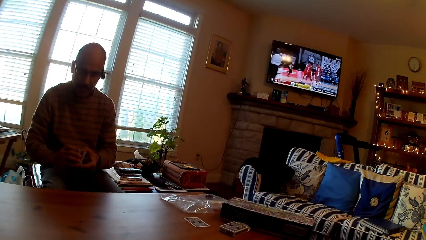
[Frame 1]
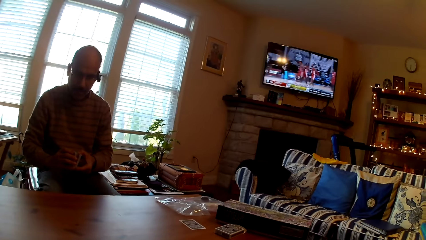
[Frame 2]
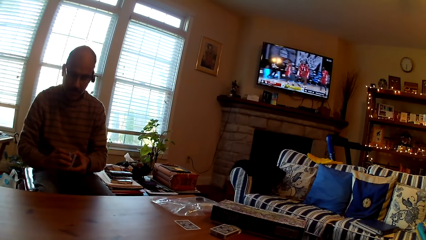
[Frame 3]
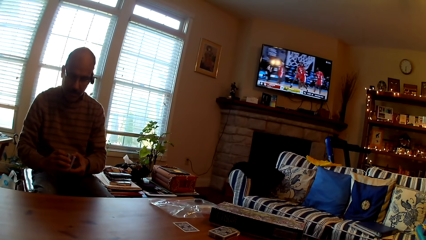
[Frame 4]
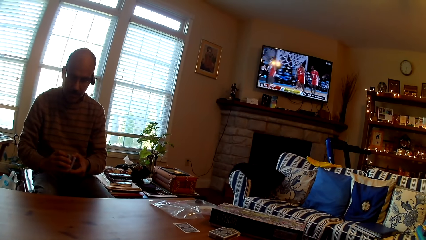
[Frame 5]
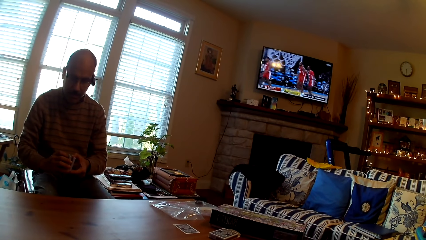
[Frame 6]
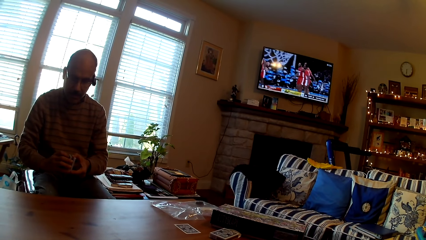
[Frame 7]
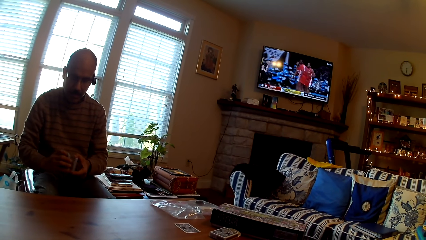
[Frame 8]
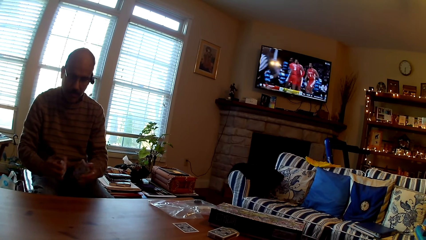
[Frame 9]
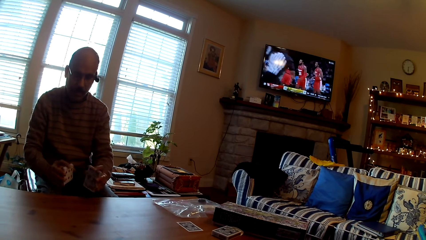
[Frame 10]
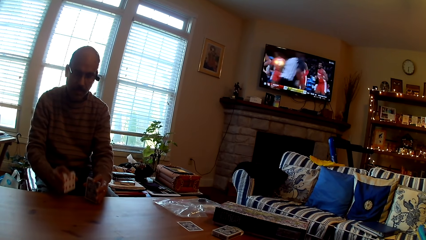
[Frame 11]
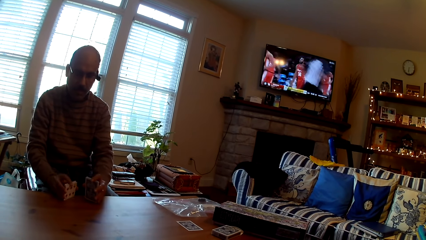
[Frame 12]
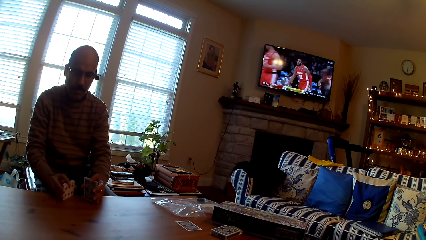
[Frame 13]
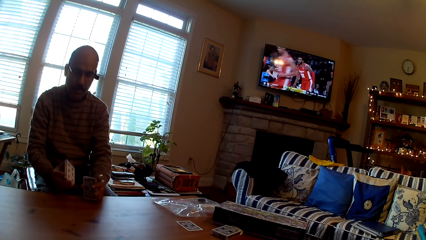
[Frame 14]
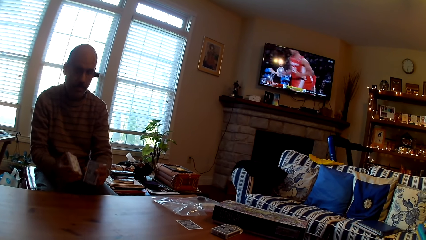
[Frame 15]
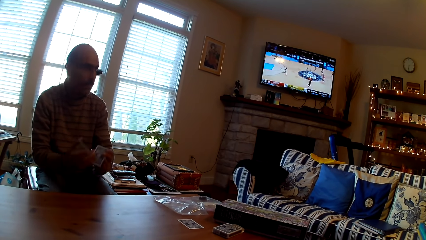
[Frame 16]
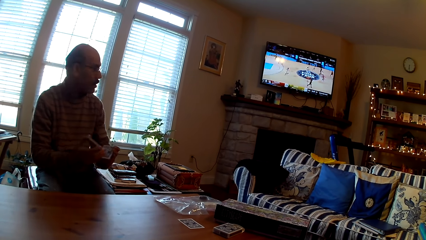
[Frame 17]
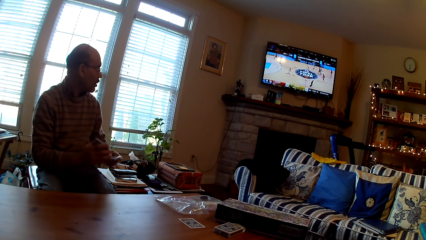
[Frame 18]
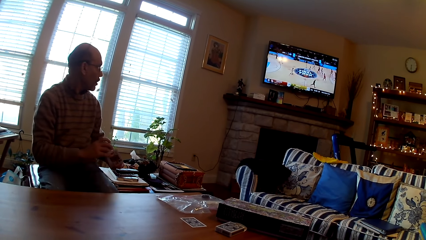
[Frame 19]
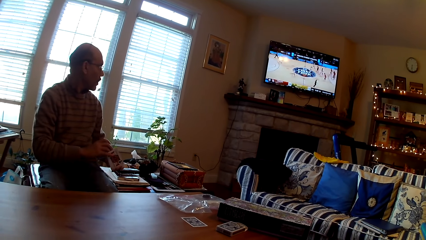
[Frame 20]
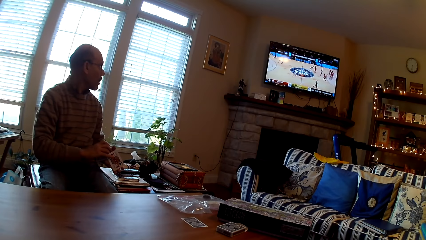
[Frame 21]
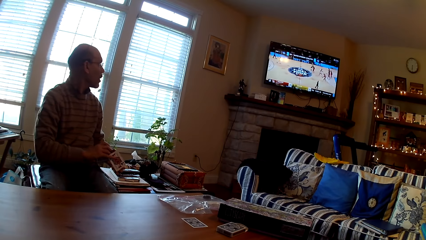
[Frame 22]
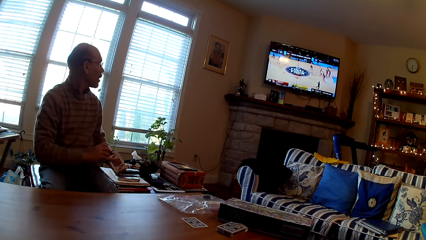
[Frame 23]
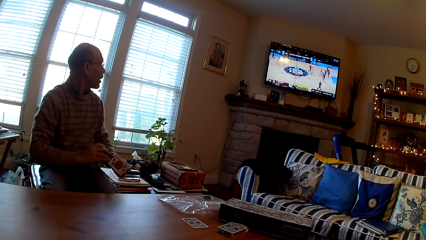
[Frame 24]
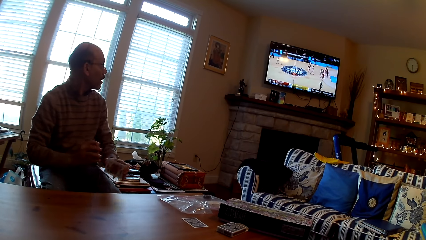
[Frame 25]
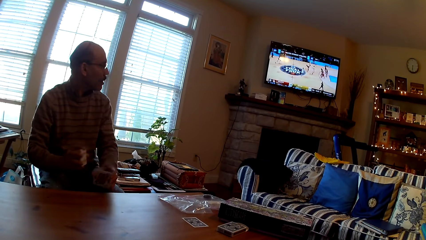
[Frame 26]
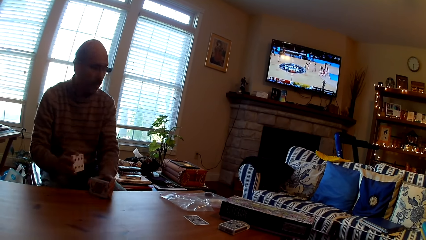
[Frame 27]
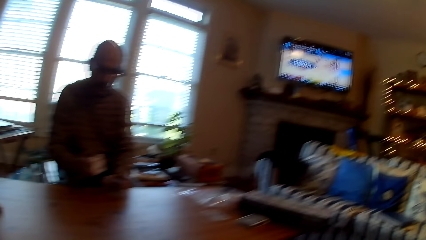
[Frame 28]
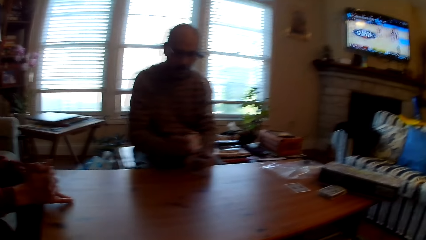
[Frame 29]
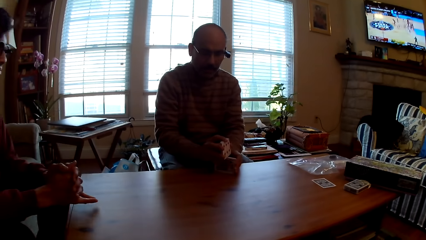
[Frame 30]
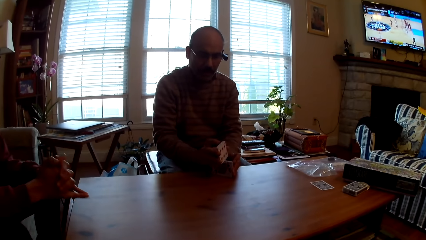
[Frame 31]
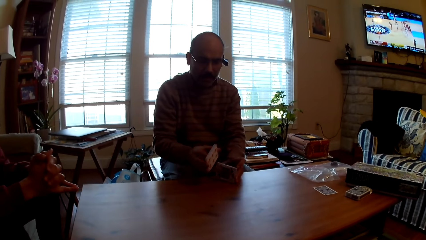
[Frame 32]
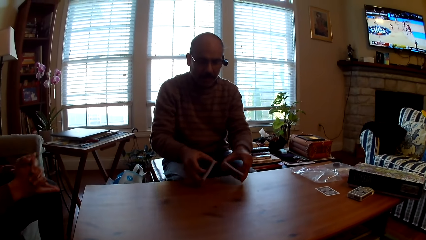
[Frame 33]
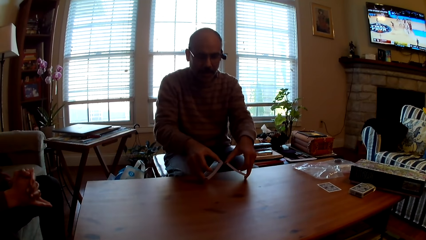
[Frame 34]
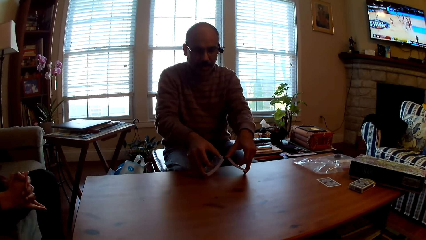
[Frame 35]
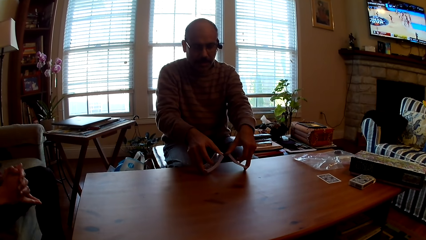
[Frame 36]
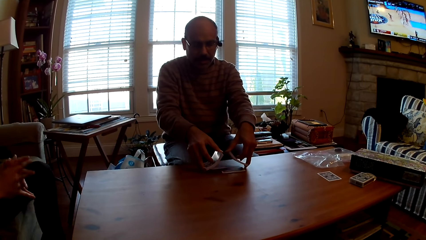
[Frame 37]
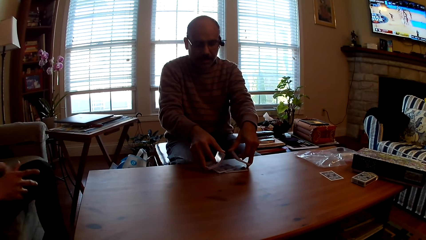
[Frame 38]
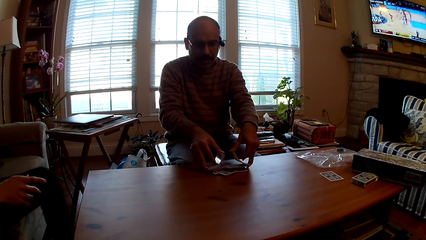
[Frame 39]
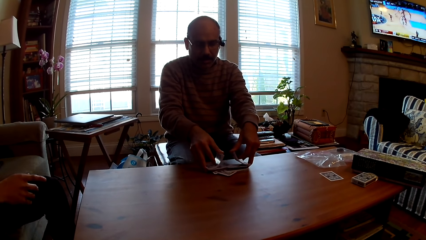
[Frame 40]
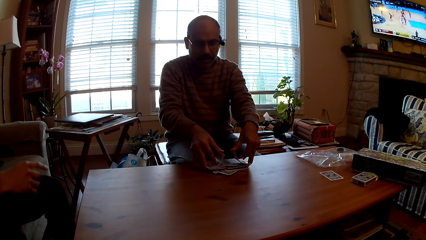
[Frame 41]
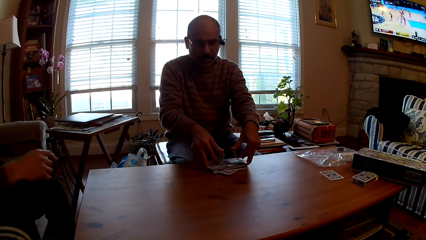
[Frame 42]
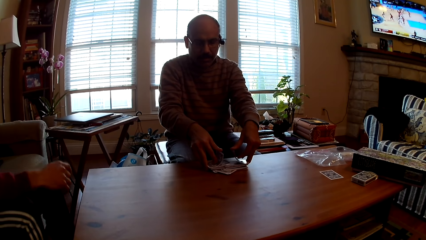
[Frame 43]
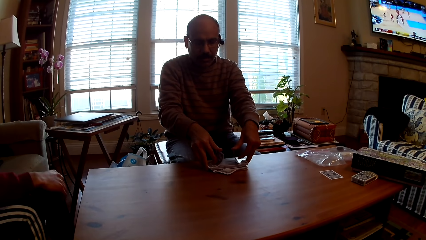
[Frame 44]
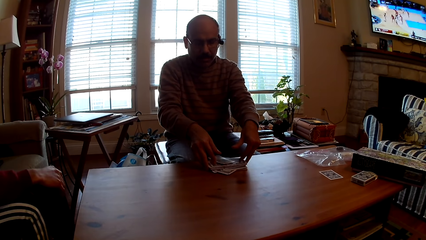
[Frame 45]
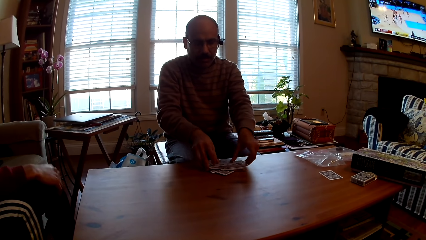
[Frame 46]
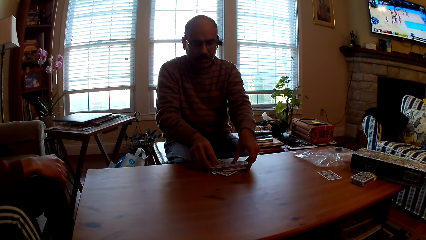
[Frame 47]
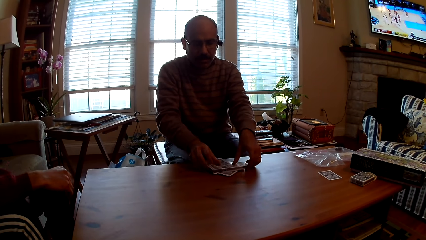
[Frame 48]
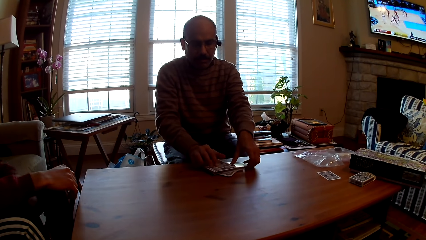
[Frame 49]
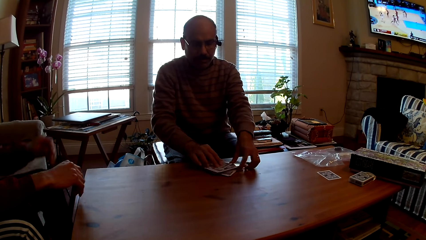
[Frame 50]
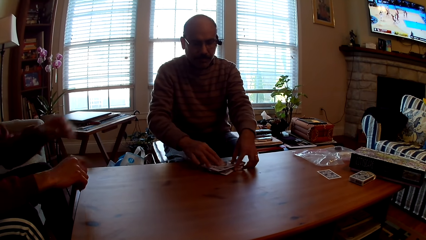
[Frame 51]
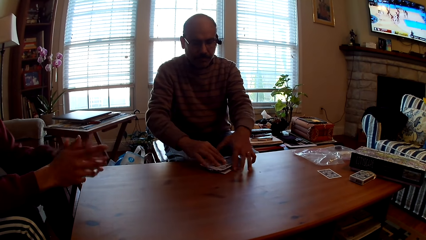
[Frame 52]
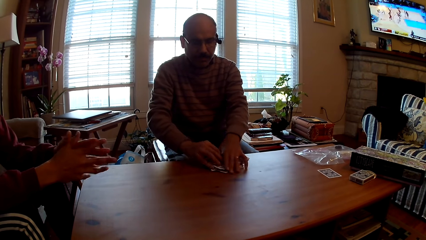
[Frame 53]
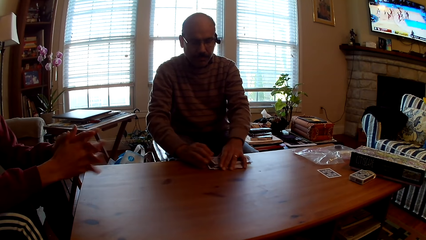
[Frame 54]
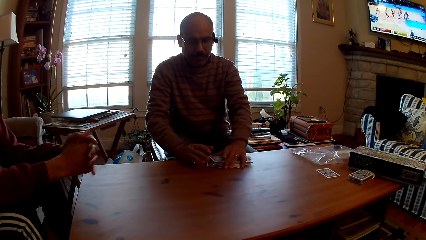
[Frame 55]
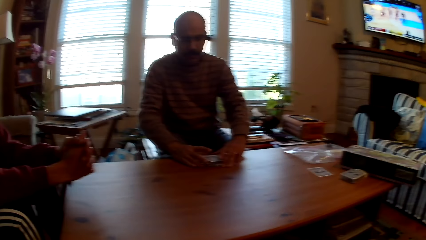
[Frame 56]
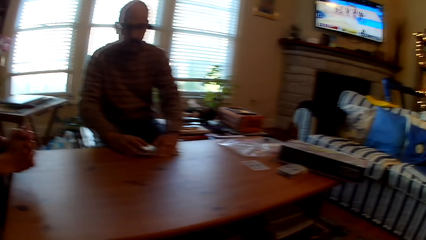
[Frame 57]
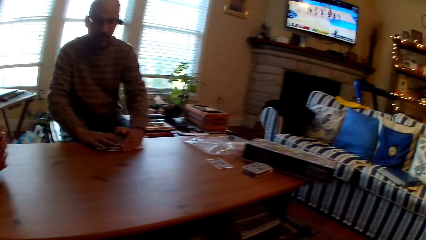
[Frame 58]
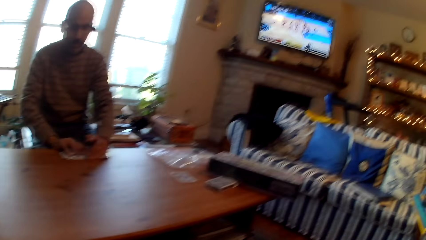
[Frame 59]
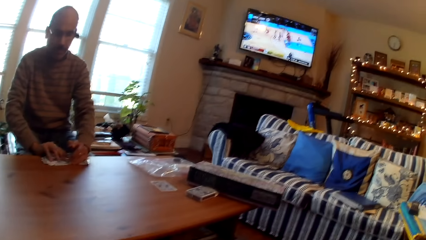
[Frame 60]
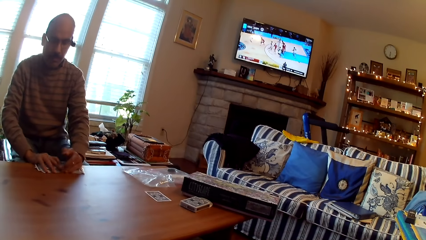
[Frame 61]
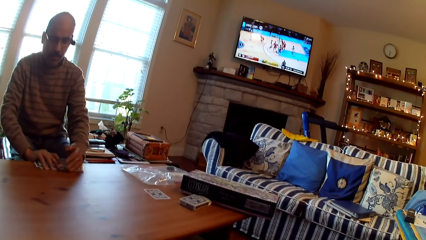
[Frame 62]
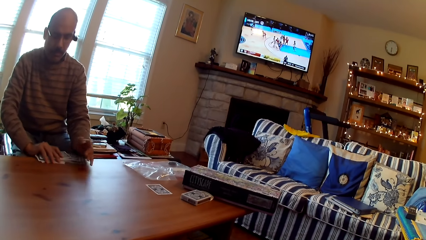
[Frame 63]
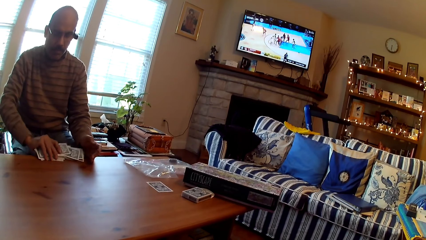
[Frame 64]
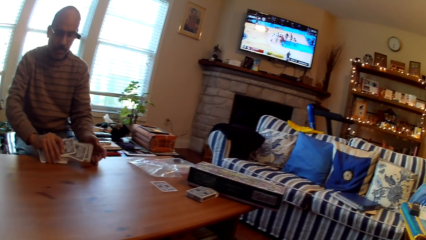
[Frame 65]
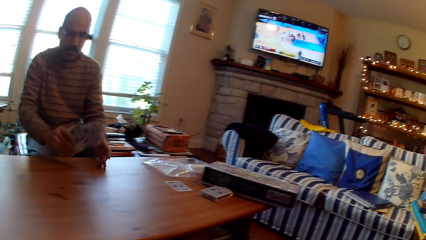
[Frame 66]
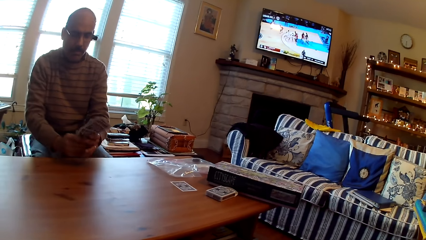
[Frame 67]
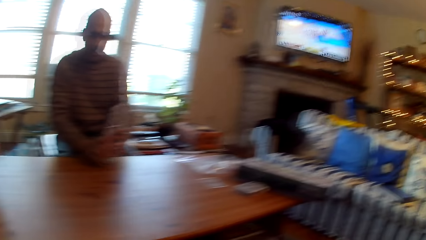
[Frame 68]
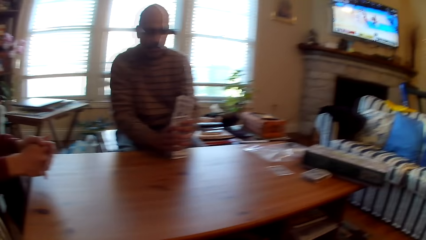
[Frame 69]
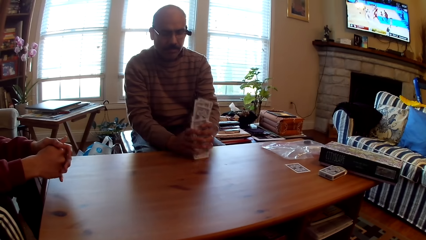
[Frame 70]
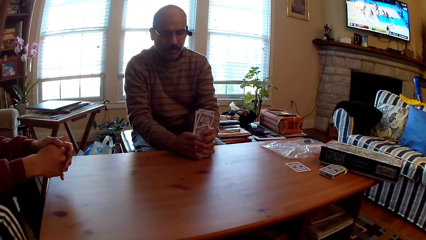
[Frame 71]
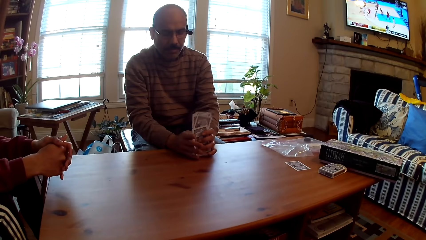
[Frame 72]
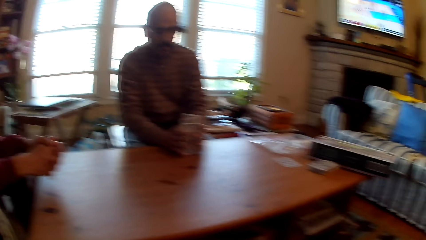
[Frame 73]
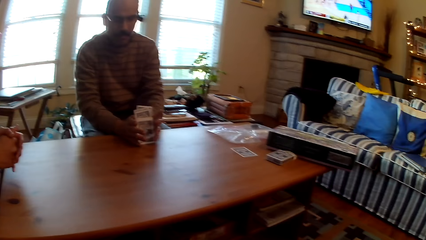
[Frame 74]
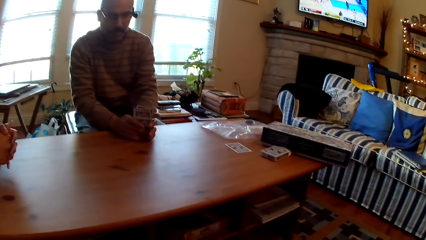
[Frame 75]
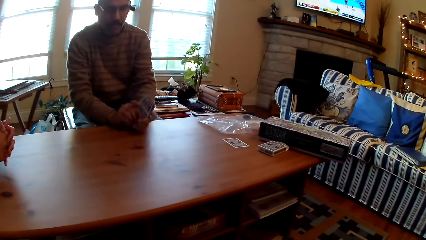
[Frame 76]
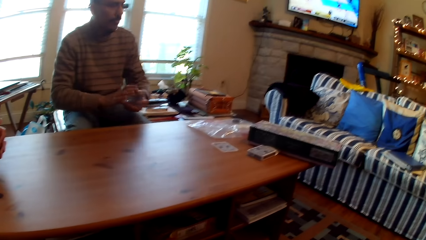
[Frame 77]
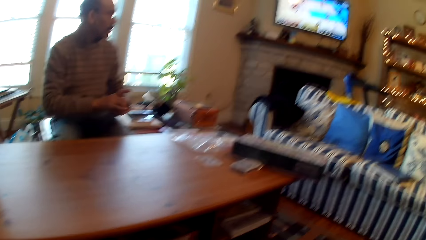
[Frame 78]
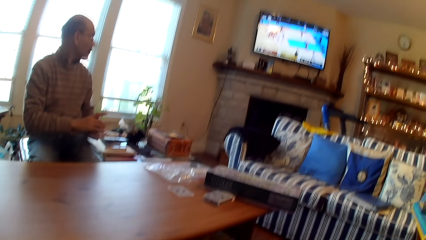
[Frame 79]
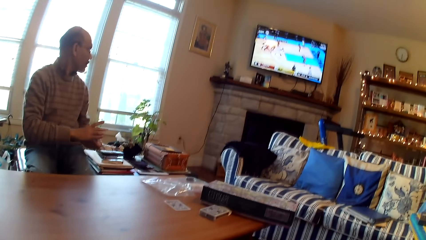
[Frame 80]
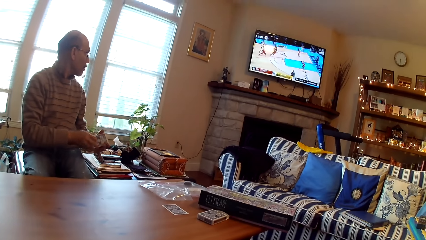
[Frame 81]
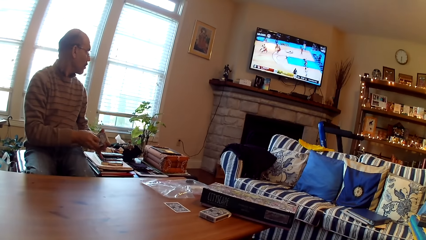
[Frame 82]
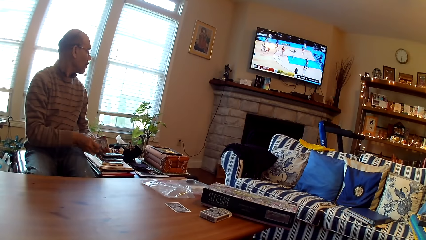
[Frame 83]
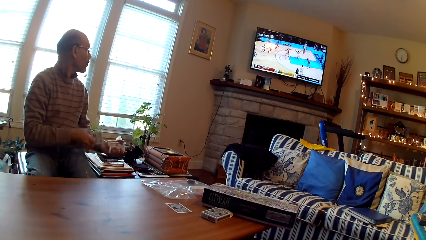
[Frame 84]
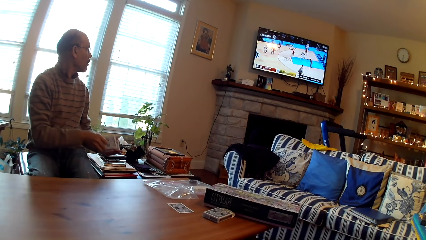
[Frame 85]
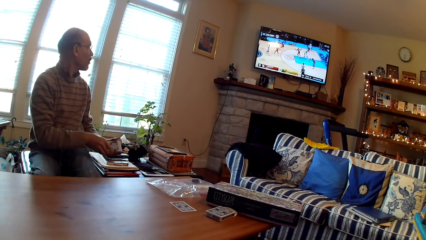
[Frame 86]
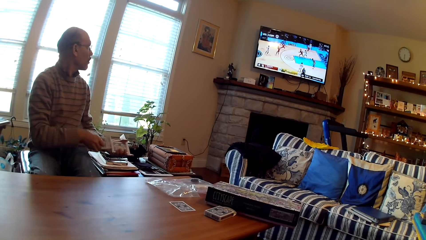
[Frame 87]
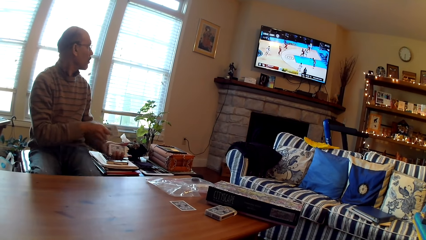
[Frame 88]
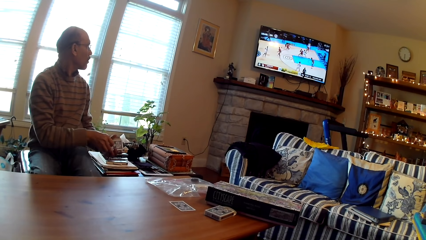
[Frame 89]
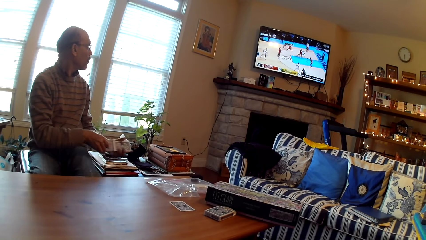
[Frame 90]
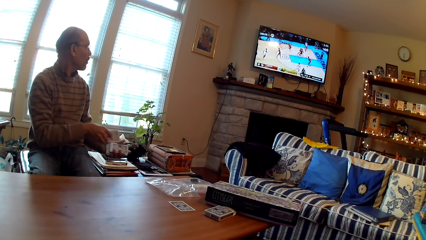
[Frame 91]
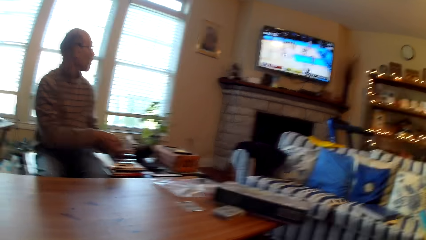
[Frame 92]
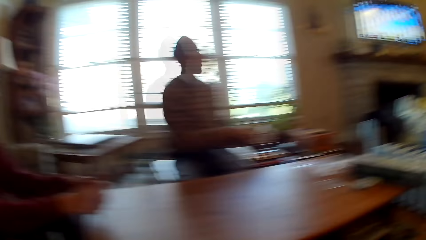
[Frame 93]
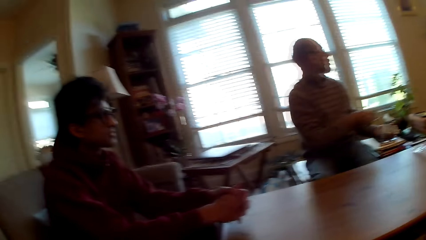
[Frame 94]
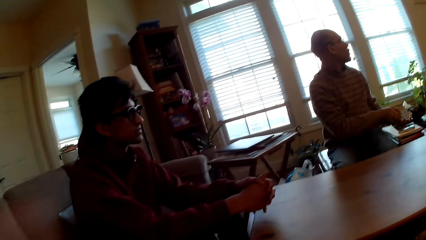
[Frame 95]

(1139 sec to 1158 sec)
The man divides the cards, looks at the television, and puts the cards on the table. The person holds hands. The man arranges the cards.
